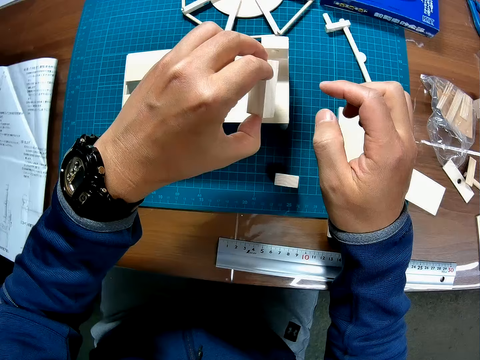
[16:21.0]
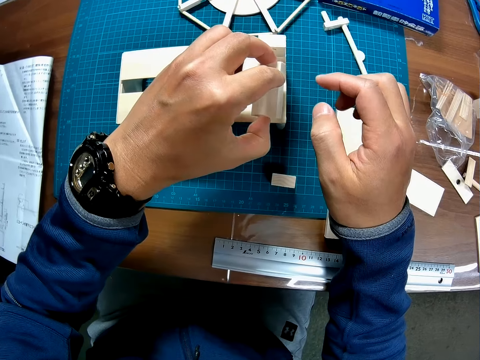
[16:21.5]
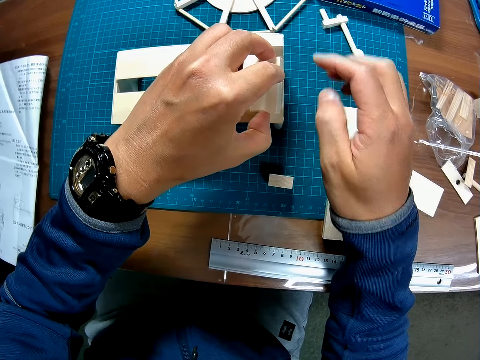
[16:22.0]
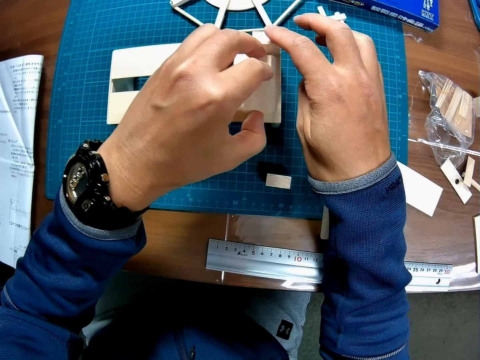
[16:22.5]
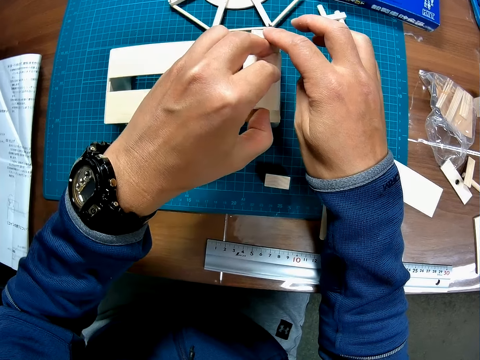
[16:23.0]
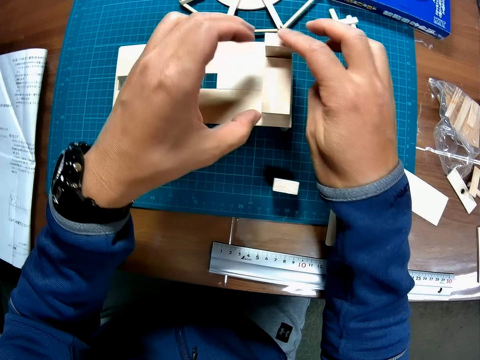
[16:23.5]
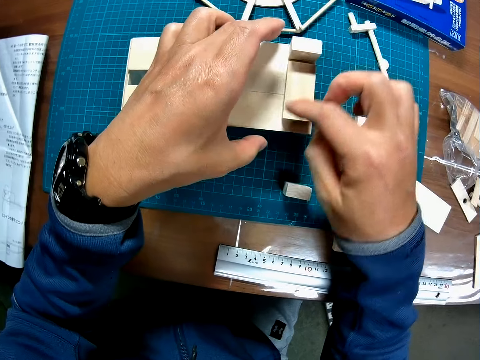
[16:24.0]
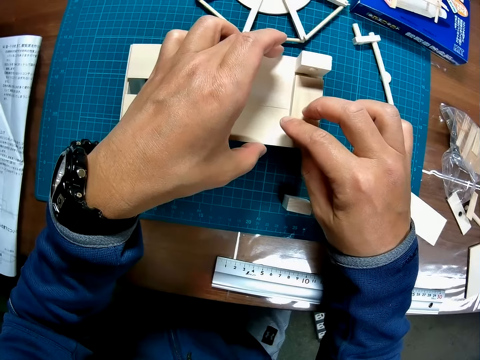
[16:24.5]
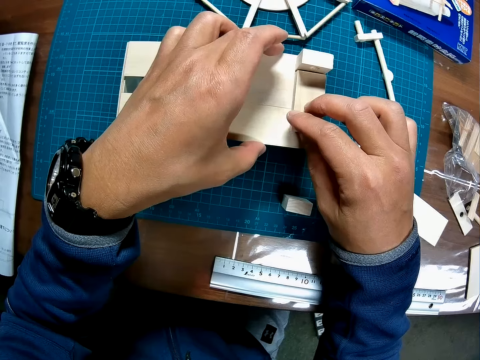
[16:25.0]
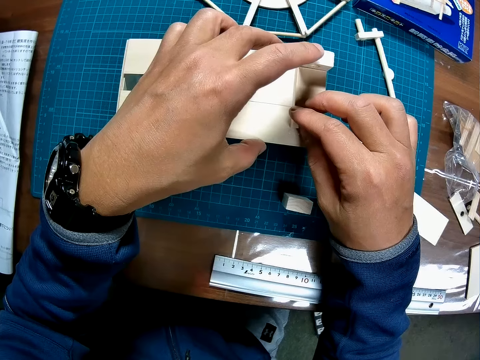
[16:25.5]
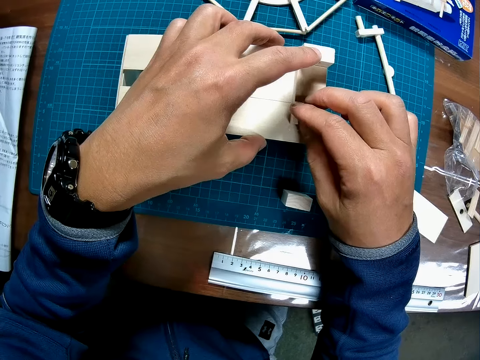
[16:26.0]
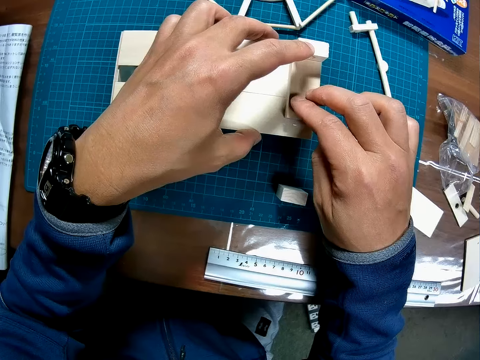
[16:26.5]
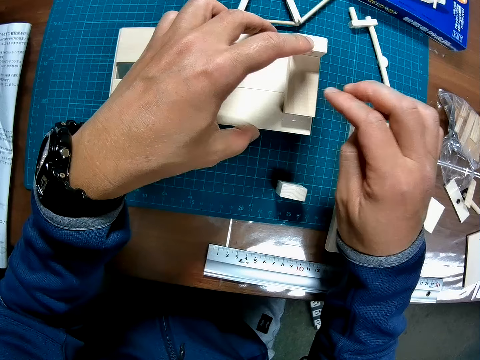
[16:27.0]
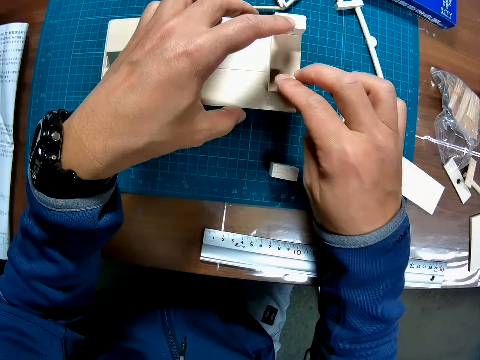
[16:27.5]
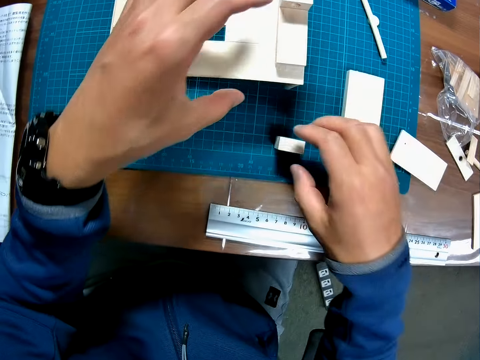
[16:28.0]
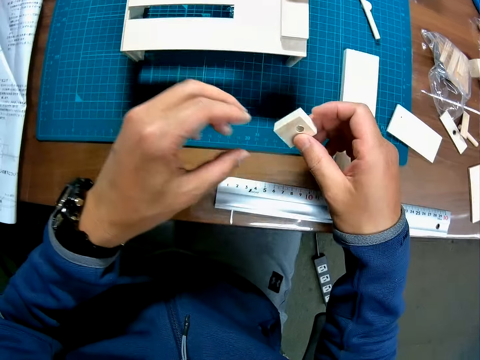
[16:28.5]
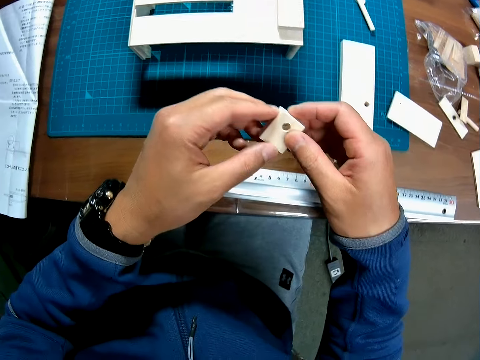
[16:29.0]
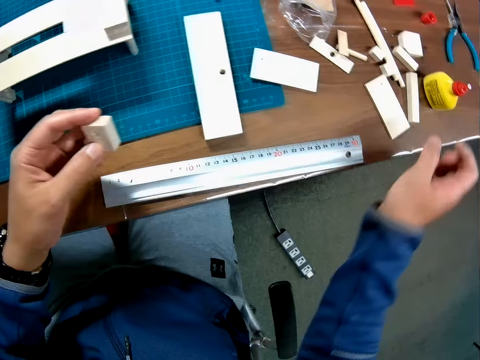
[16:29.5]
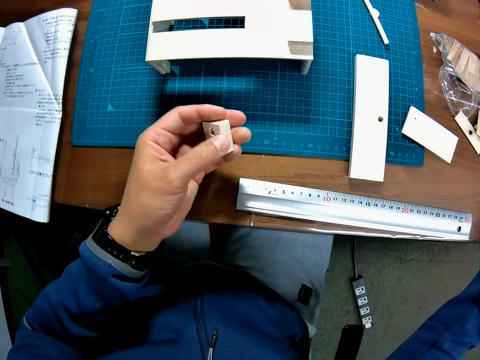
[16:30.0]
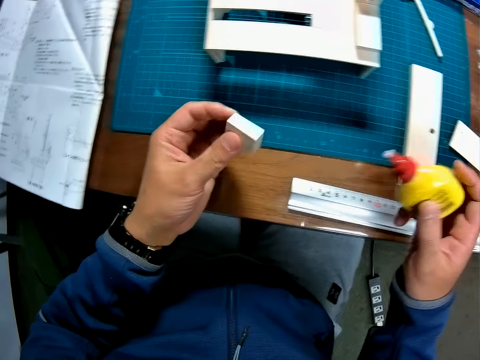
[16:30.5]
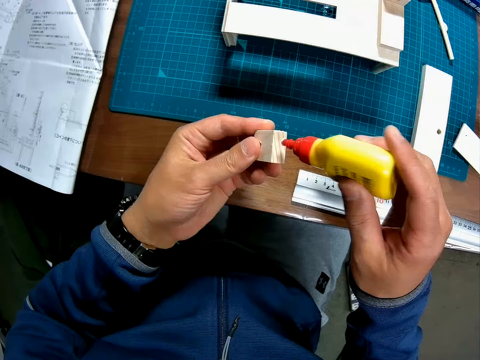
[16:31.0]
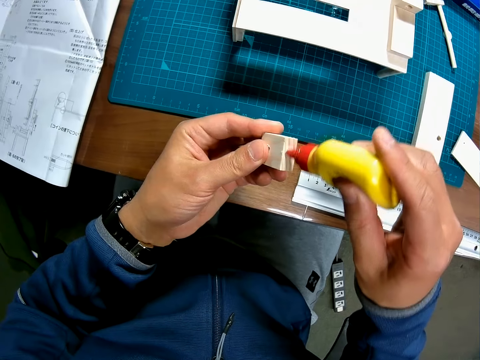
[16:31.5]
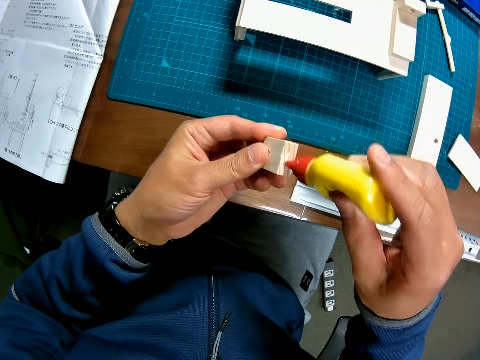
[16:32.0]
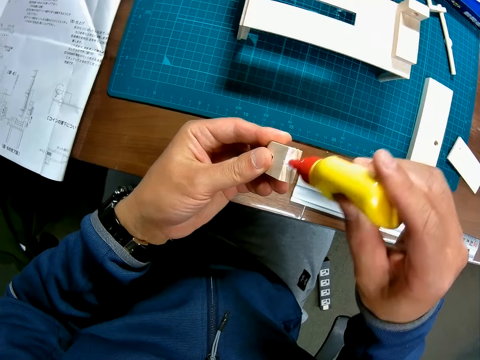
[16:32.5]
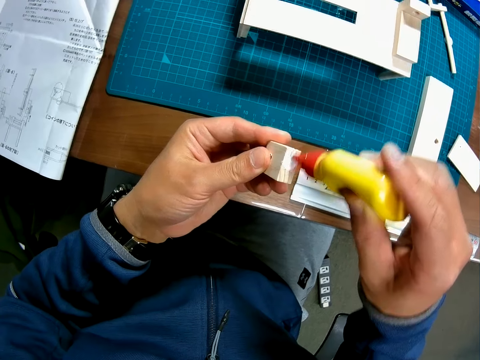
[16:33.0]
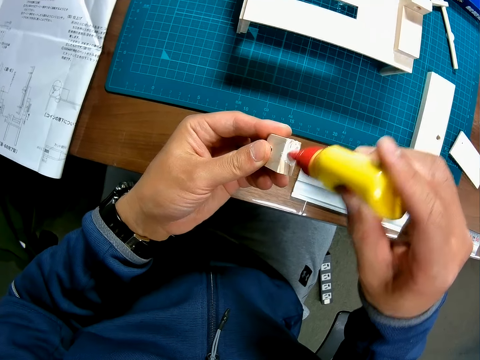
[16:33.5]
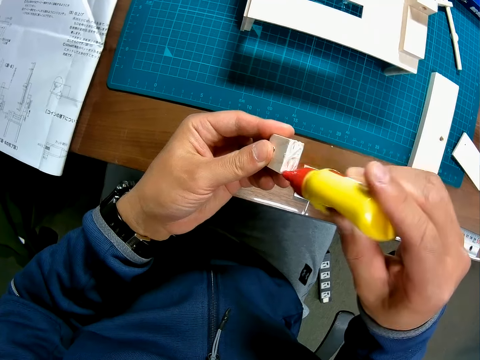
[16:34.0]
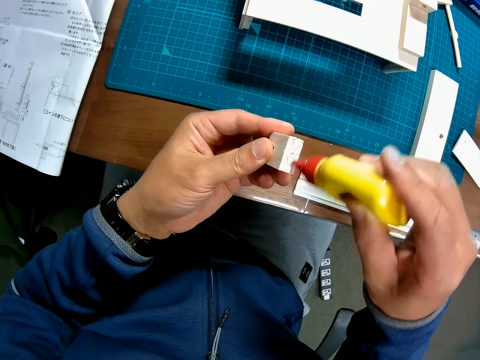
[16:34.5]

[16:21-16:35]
The camera wearer picks a piece of wood from the table with his right hand. He transfers the piece of wood to his left hand. He picks up the bottle of liquid gum from the table with his right hand. He applies the liquid gum to the piece of wood.

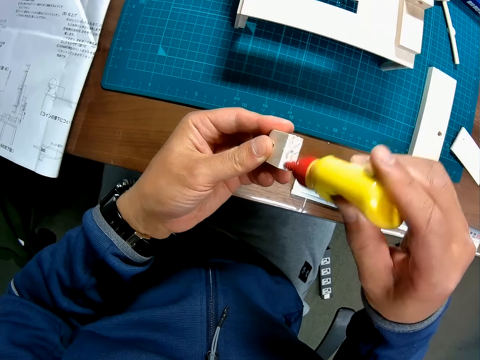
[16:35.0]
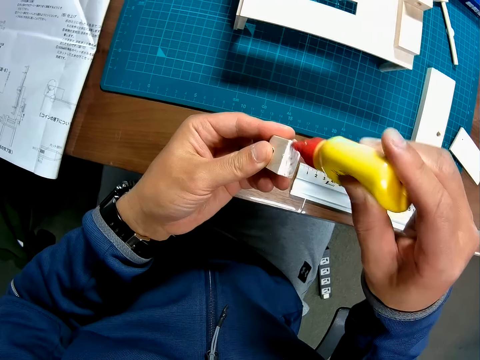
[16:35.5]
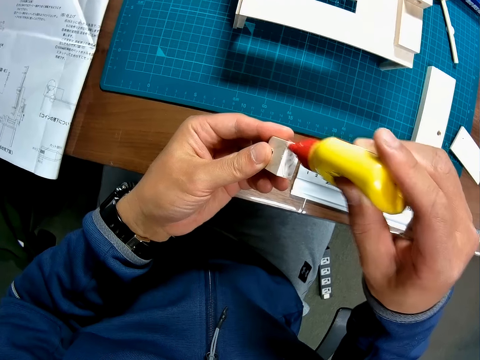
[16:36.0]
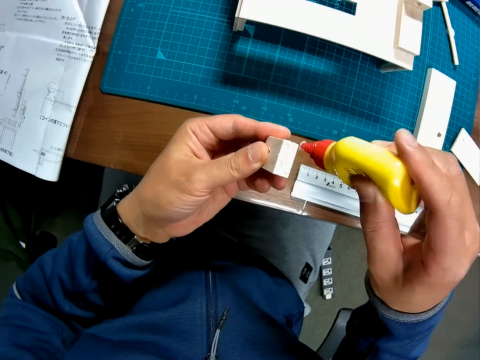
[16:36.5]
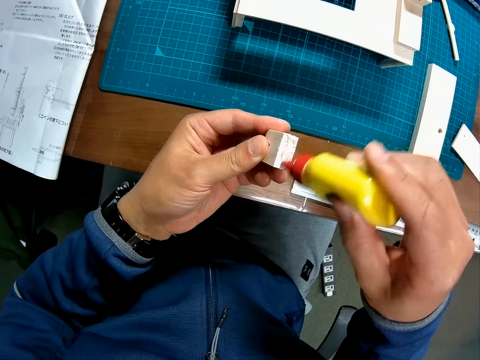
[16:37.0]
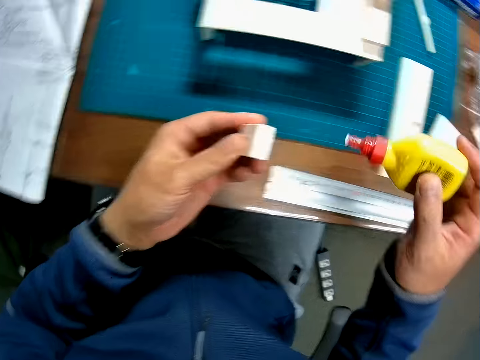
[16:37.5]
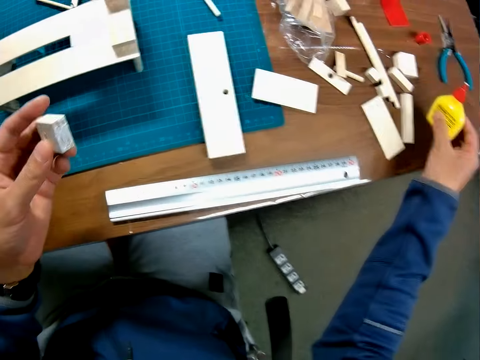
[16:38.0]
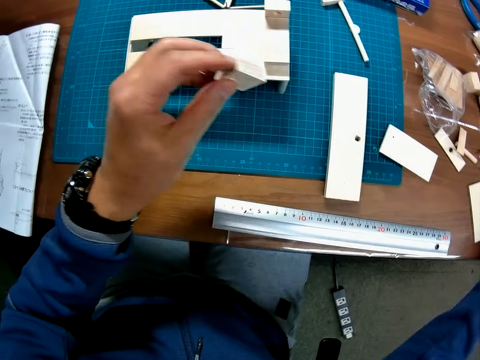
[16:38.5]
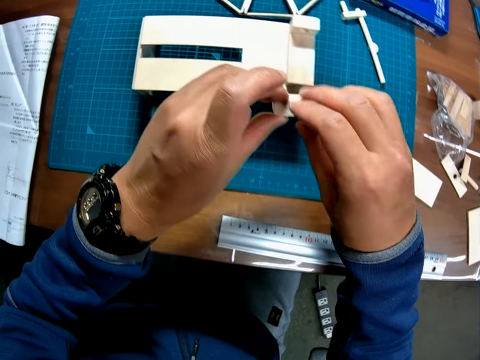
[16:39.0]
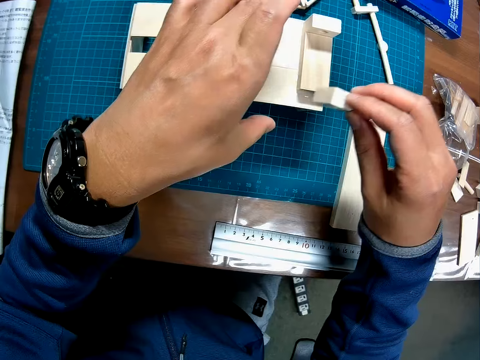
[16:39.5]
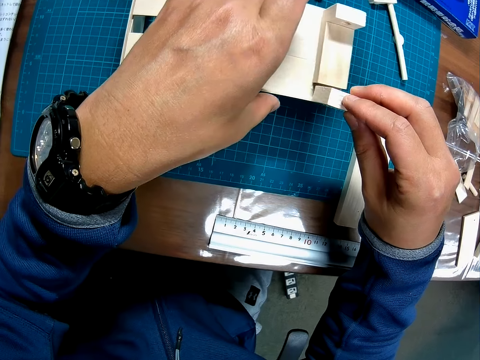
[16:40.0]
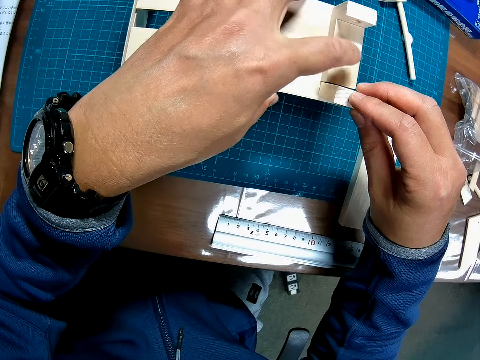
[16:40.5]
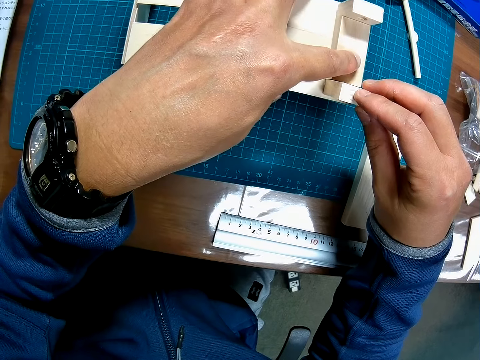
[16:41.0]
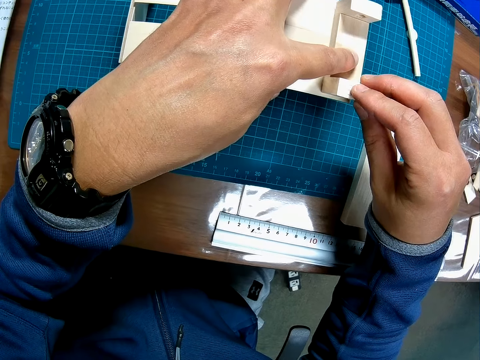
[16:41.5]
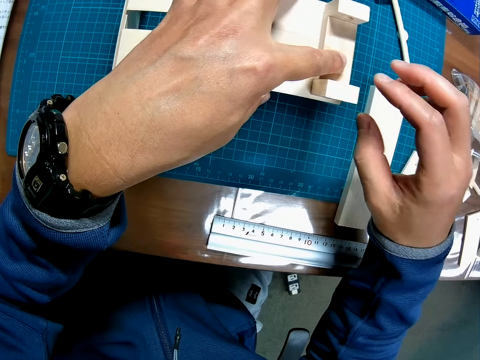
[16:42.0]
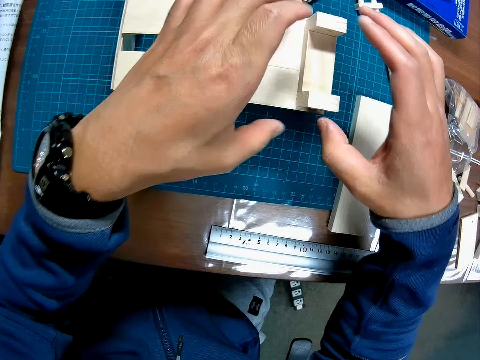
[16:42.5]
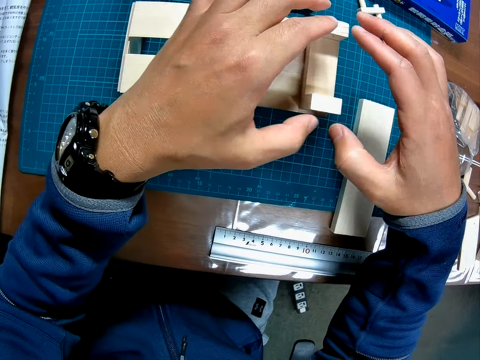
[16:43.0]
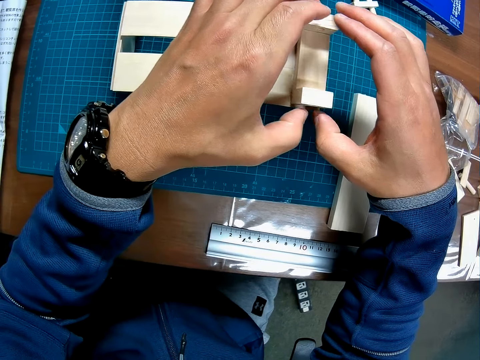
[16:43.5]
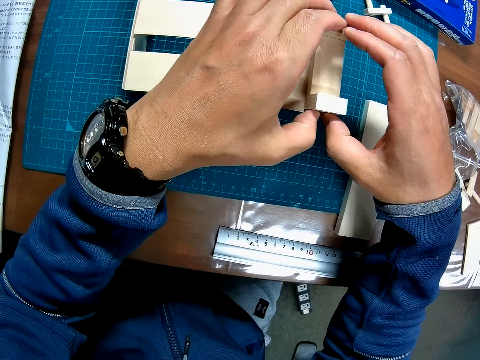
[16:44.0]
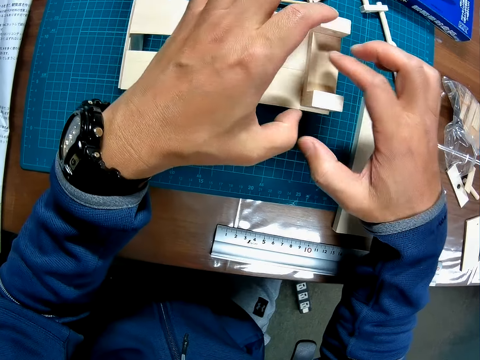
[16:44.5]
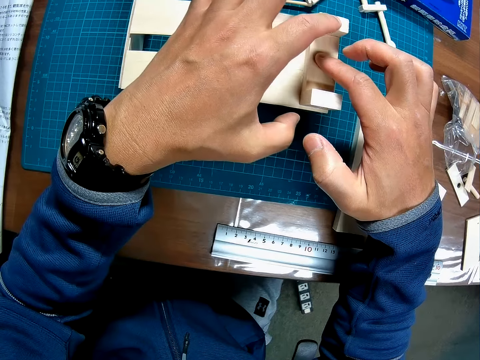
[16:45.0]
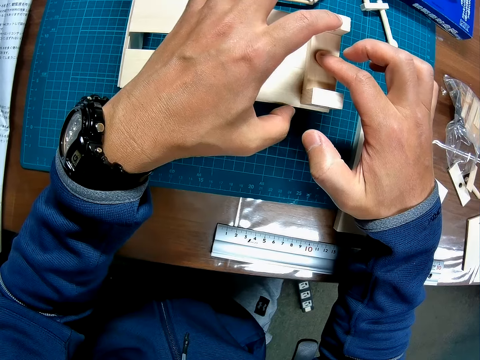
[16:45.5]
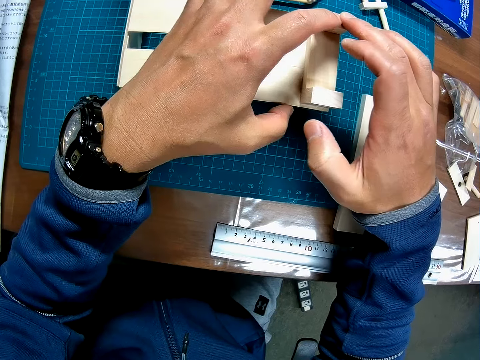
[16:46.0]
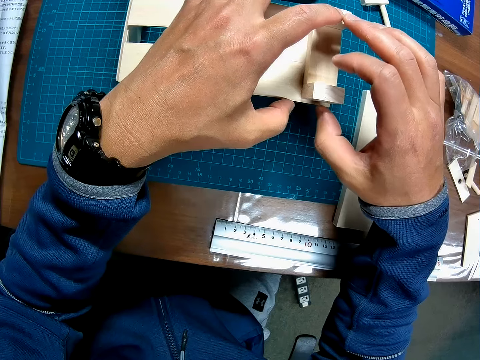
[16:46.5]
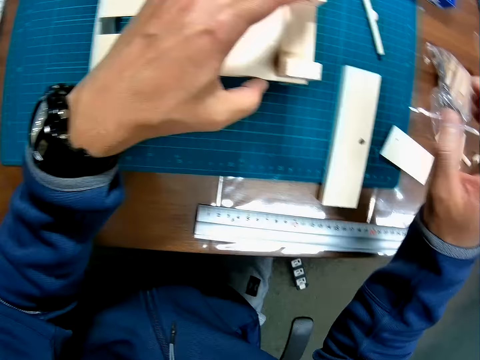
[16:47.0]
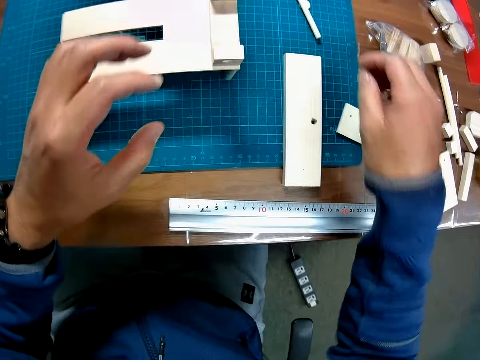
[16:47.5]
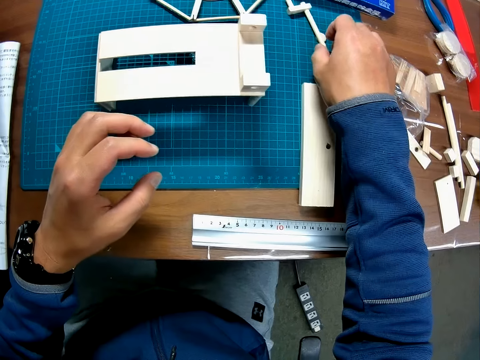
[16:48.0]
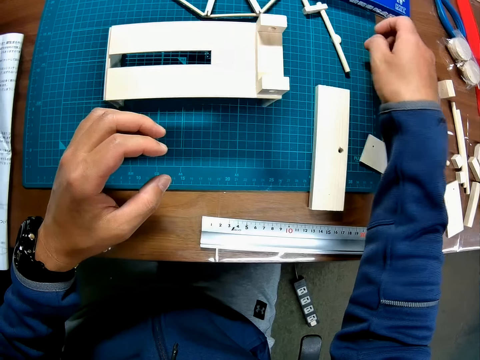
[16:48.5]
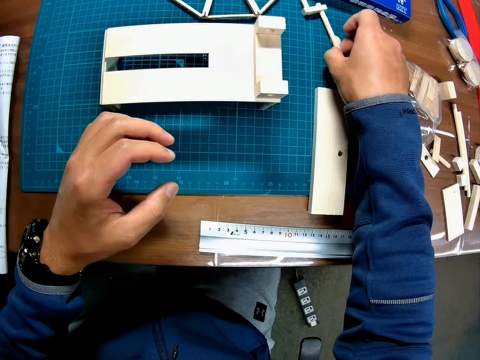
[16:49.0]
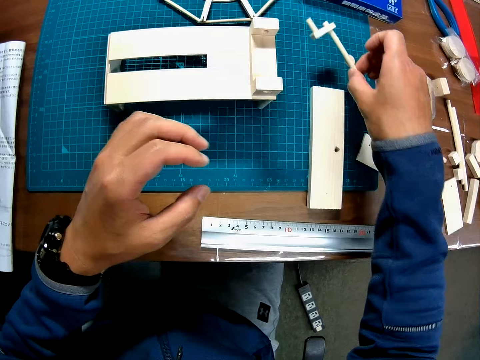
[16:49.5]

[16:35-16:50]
The camera wearer drops the bottle of liquid gum on the table. He transfers the piece of wood to his right hand. He fixes the piece of wood to the half-formed wooden mechanical model or art work. He presses the art work together. He picks up a piece of wood from the table with his right hand.
